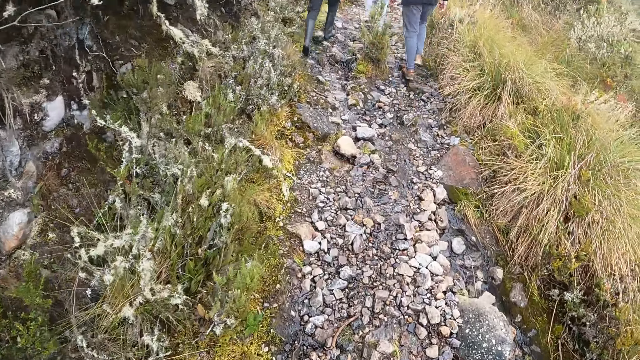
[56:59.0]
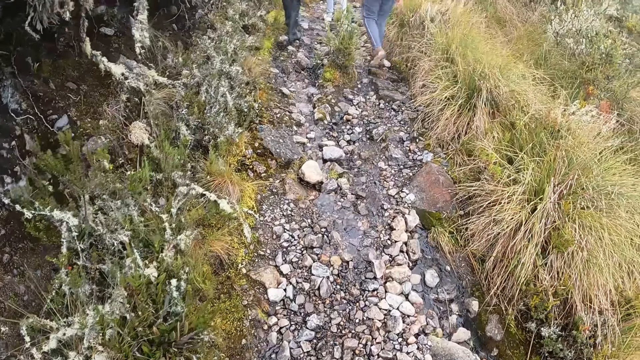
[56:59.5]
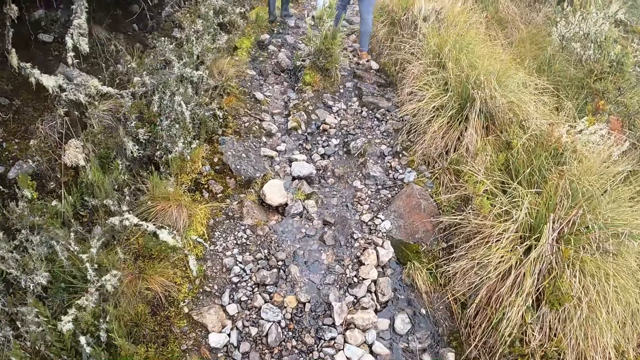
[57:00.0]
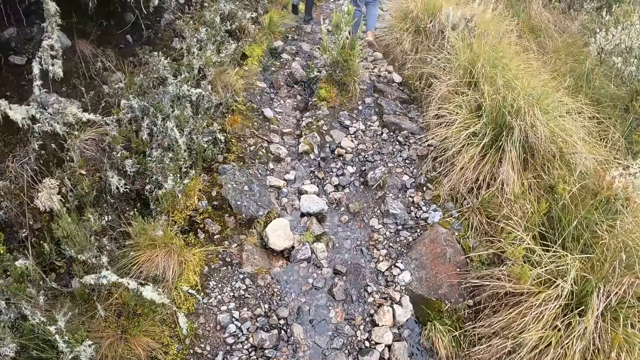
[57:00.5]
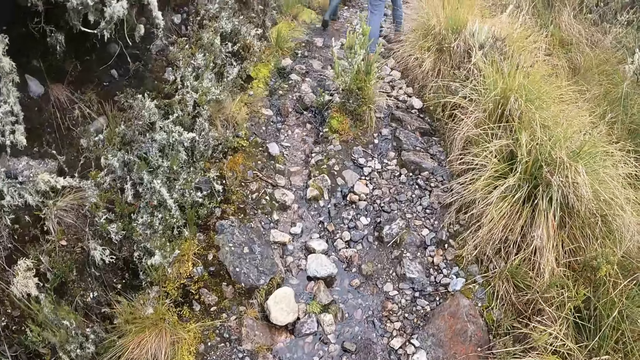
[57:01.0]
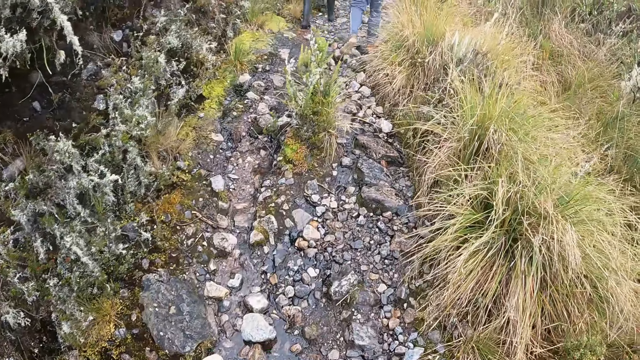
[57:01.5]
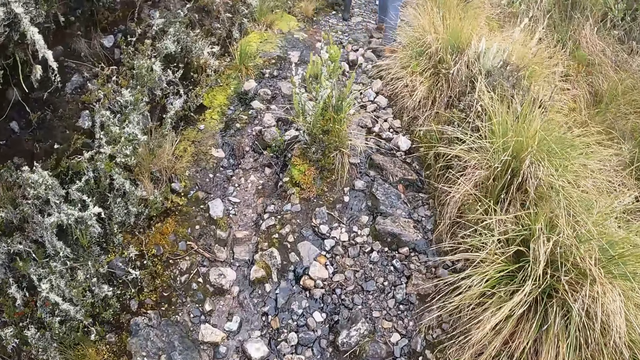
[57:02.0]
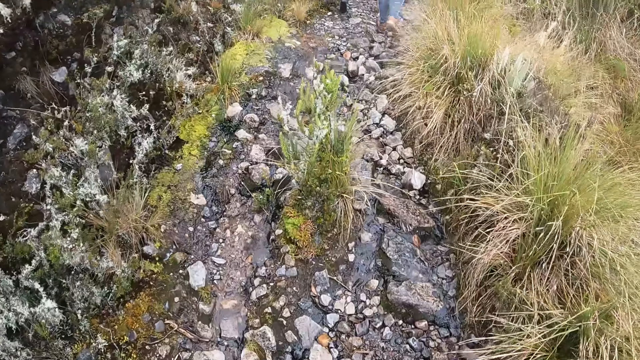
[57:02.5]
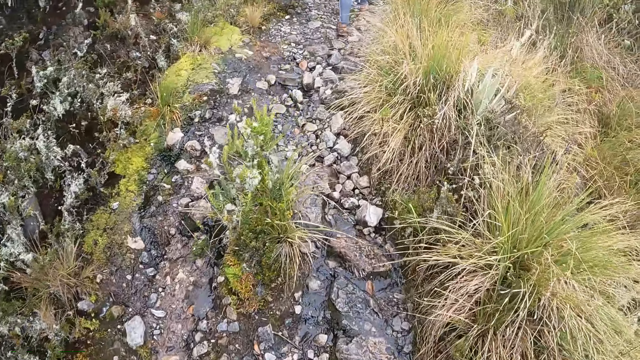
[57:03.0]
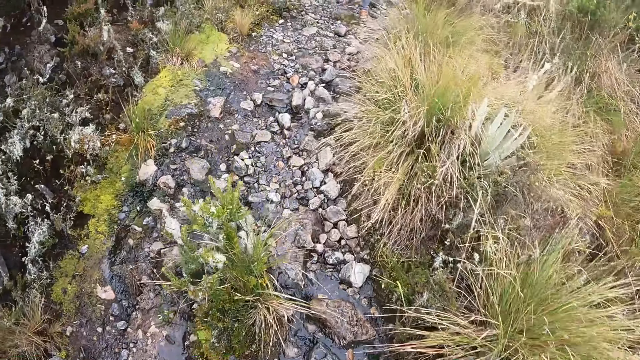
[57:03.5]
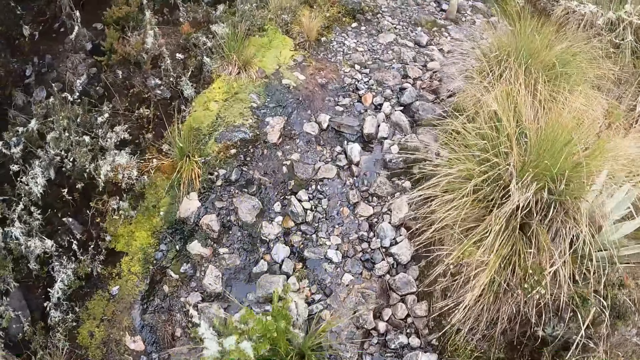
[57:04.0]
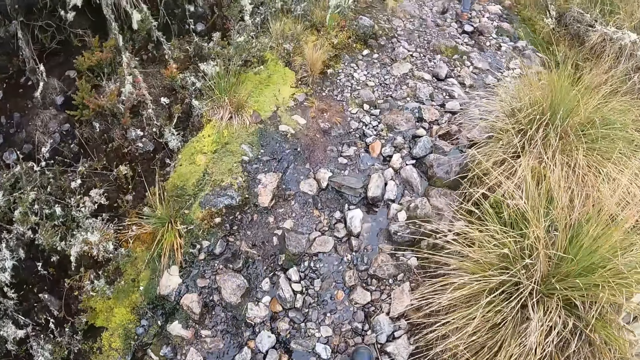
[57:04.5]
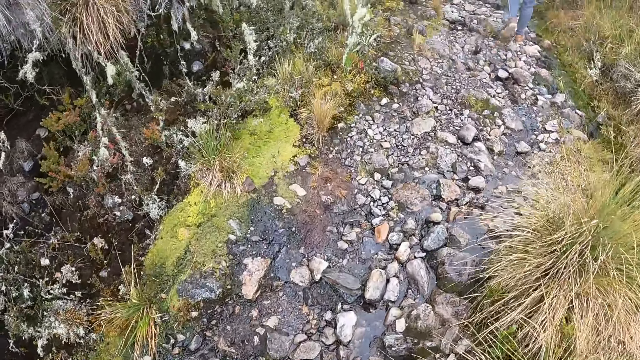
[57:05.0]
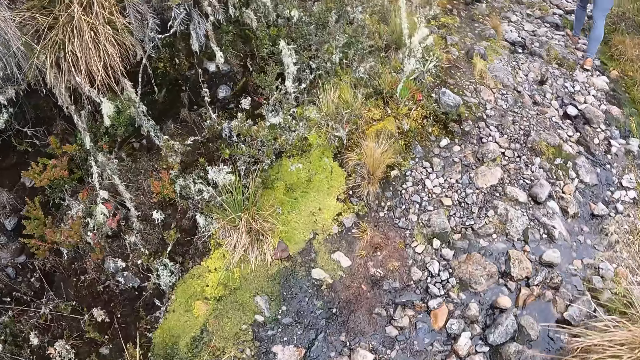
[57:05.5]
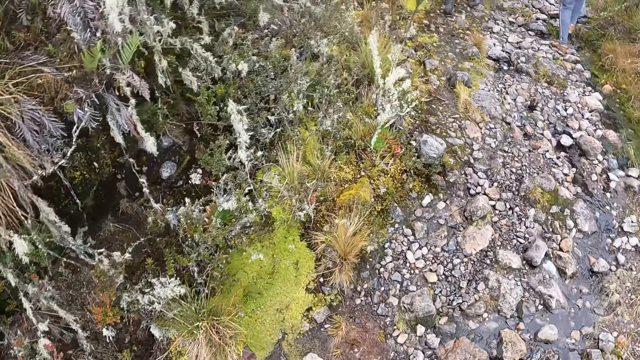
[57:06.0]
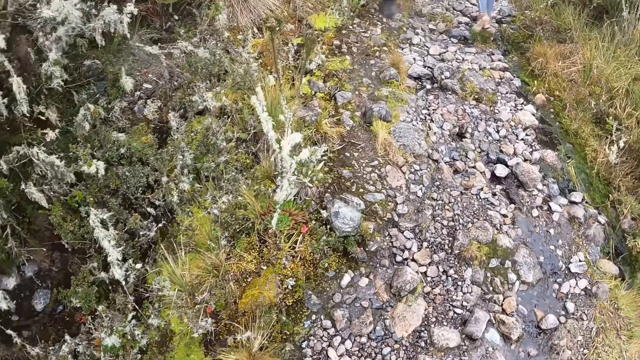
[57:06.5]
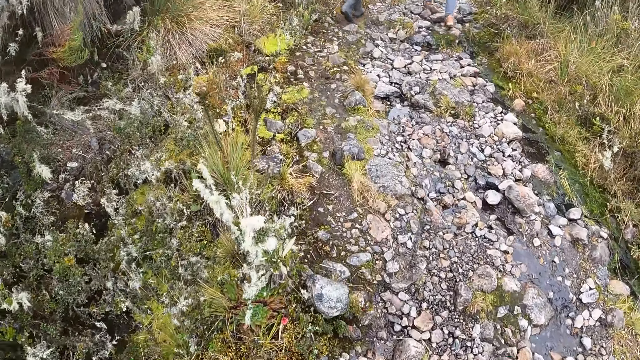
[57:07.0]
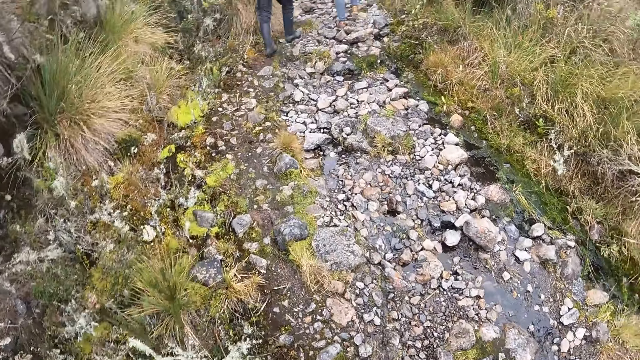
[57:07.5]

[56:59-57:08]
The camera wearer looks at the ground.

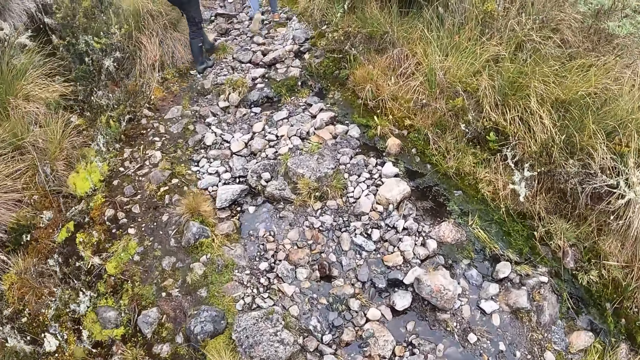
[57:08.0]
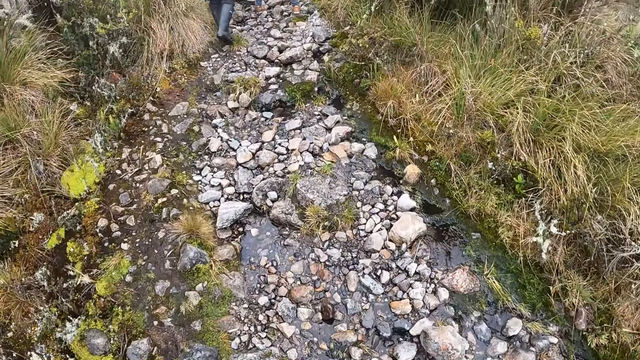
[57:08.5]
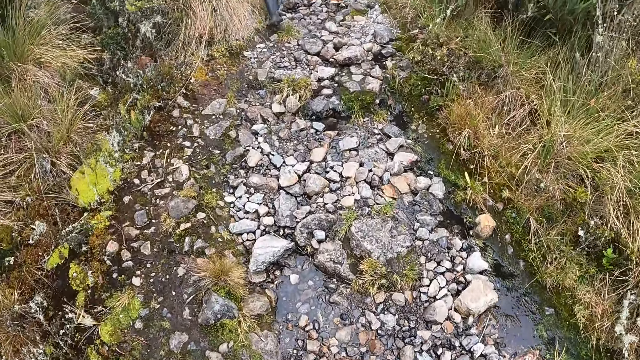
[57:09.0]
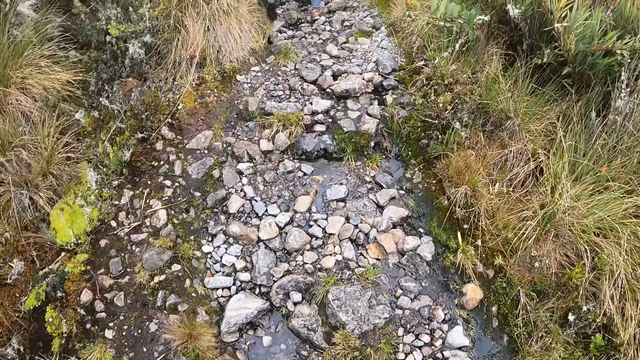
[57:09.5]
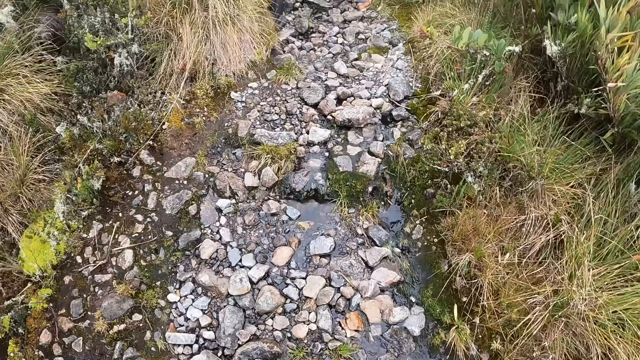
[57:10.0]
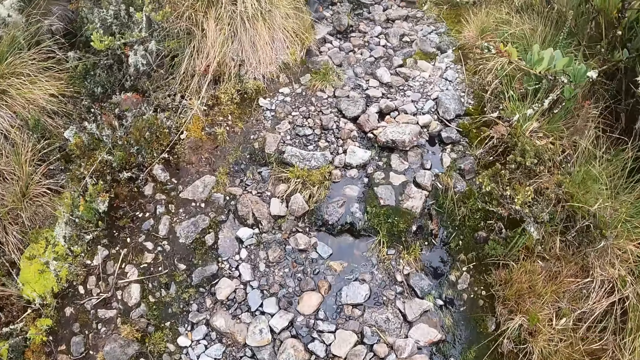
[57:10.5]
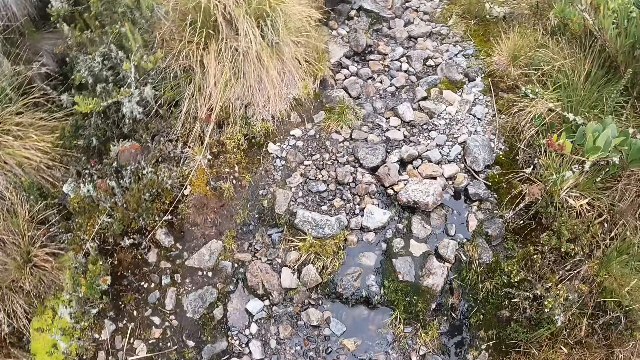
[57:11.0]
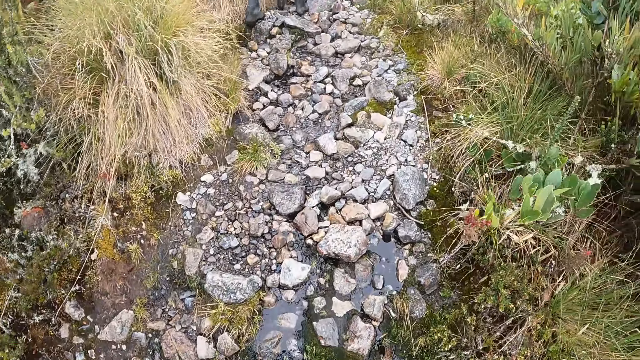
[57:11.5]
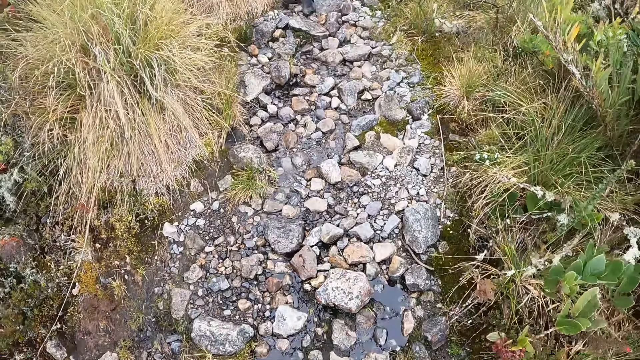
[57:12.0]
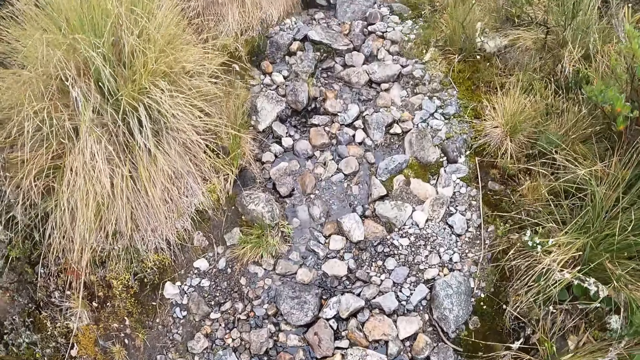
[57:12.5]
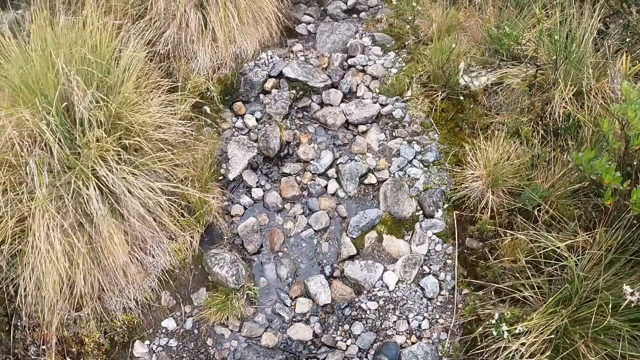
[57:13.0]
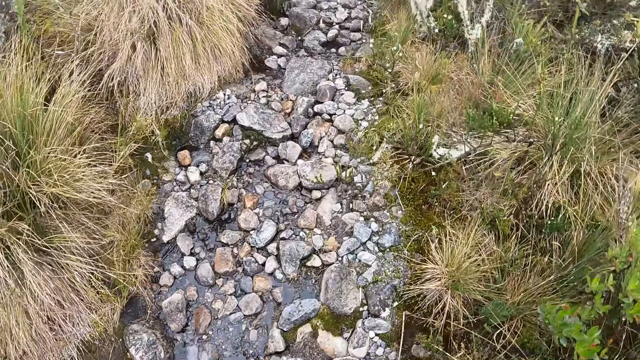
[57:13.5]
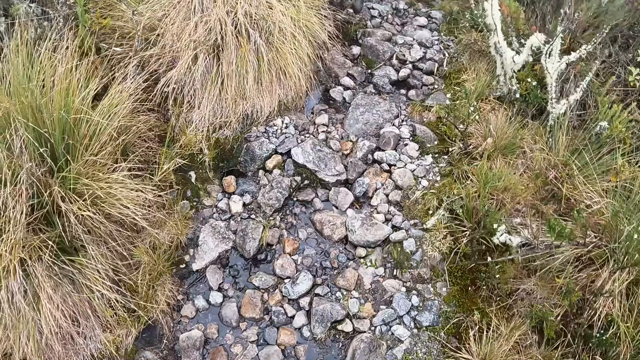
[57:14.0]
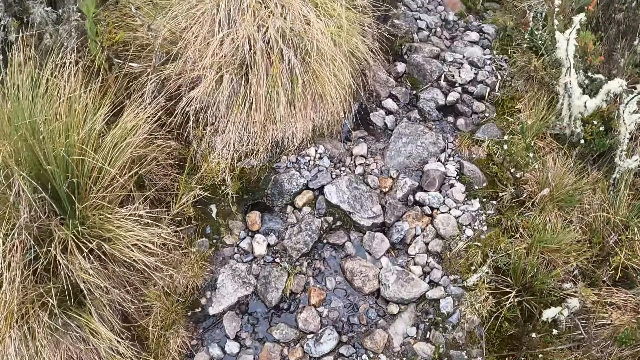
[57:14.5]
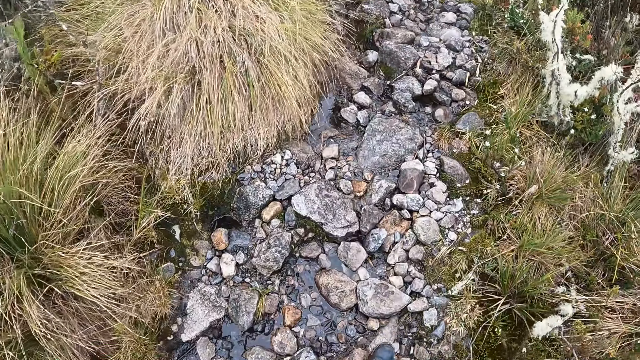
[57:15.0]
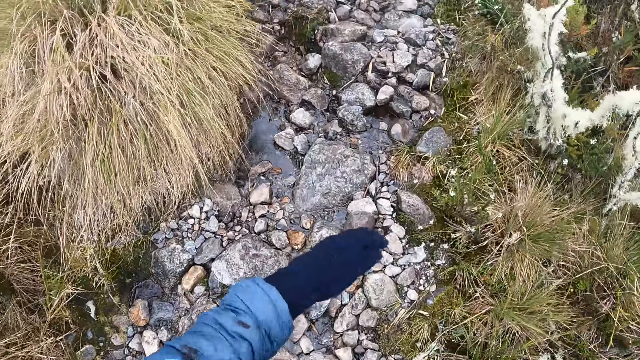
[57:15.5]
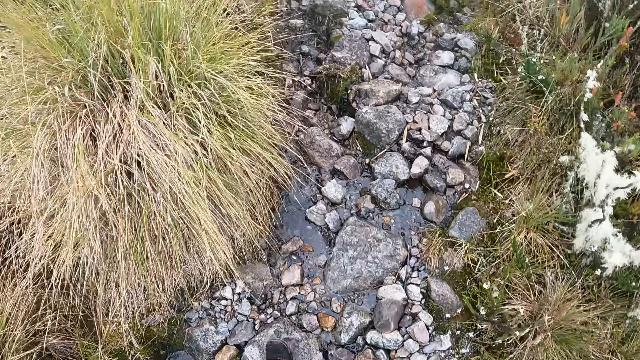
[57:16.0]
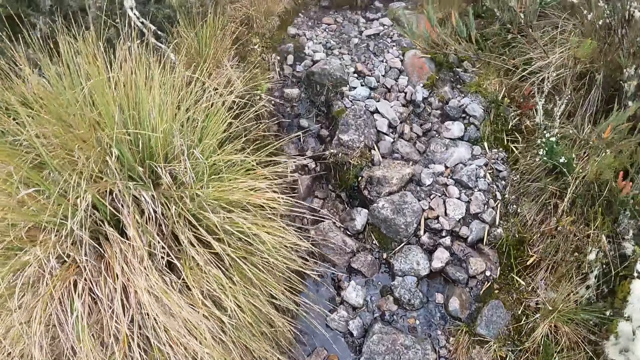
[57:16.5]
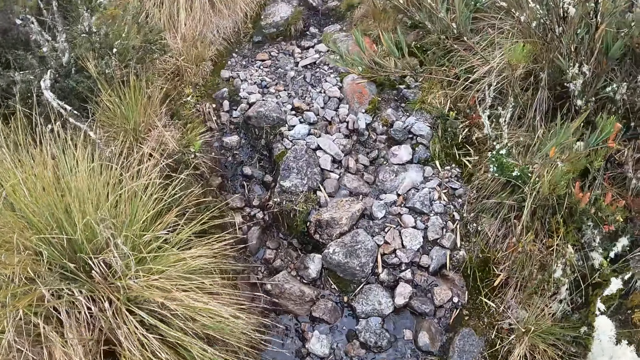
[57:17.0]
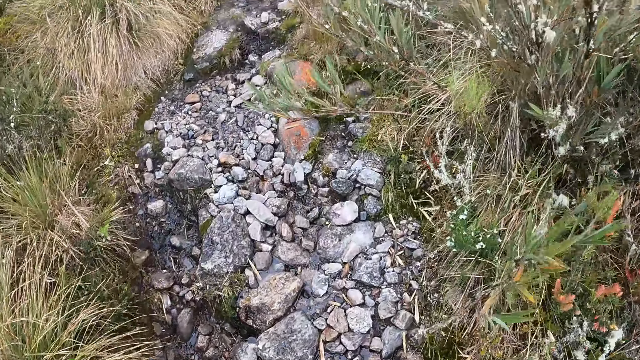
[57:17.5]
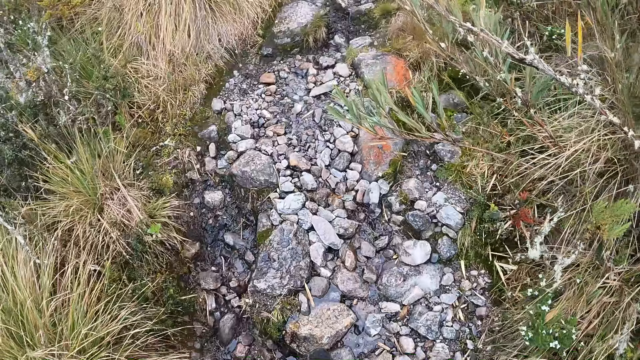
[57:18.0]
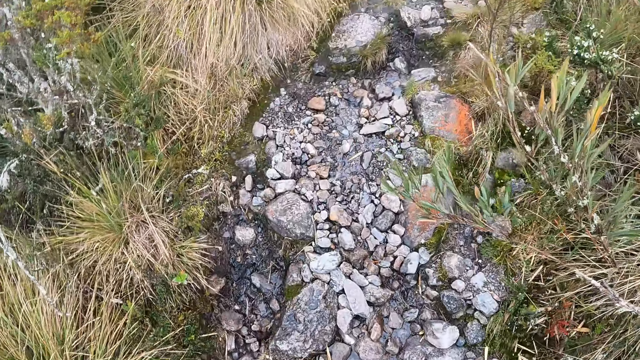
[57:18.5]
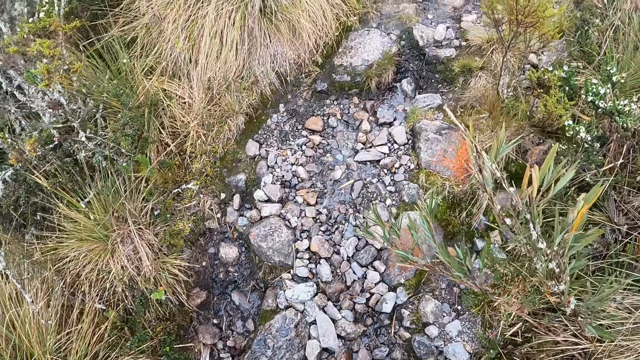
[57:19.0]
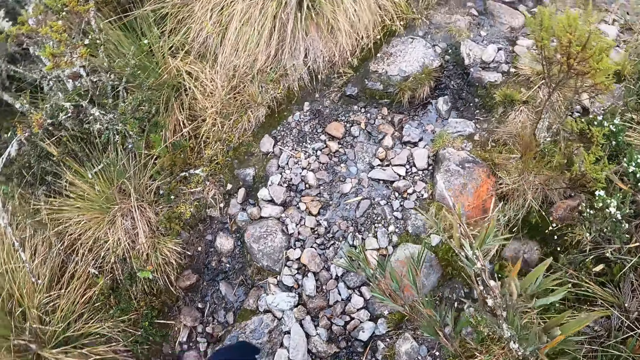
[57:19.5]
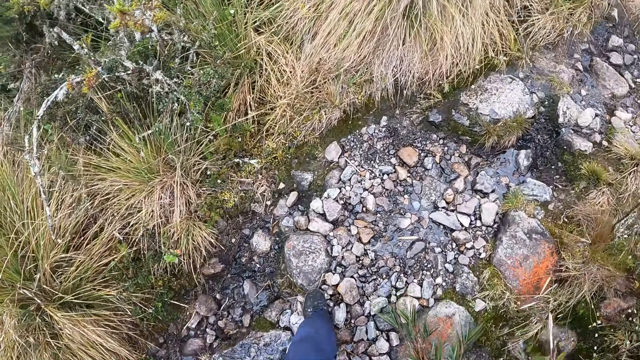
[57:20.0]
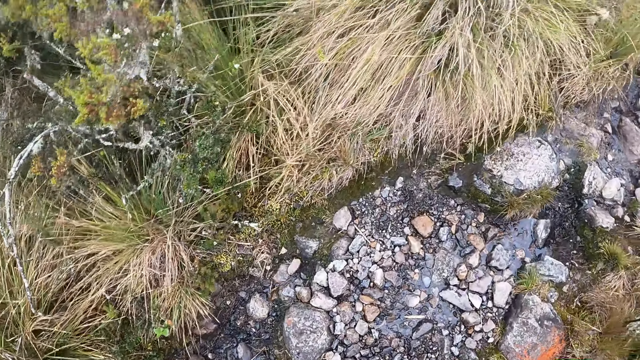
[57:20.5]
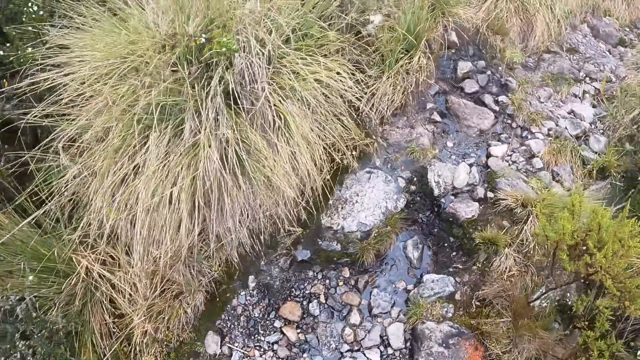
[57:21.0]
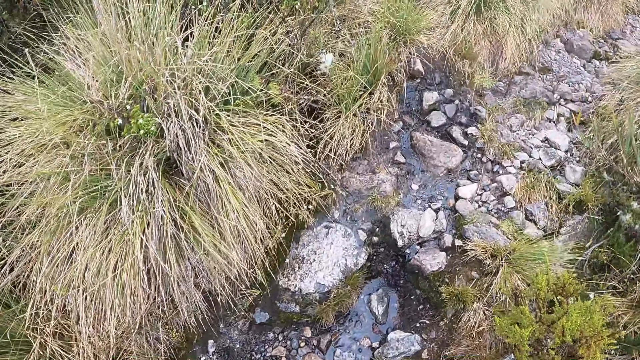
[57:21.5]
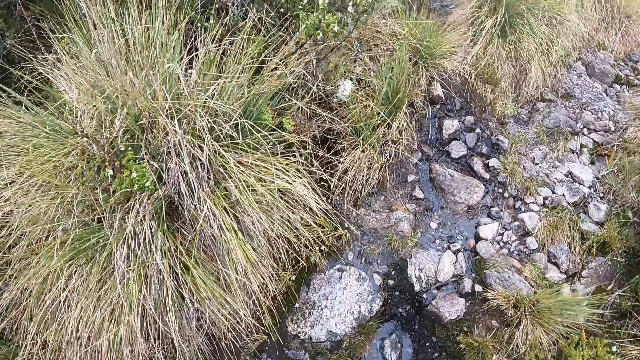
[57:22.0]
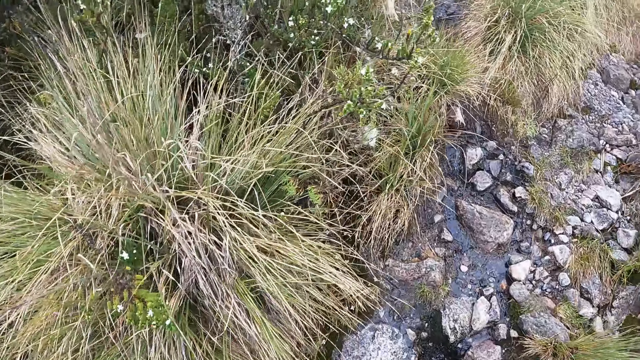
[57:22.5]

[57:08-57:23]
The camera wearer looks at the ground. They look at the ground again. They move the left hand. They look to the left.
